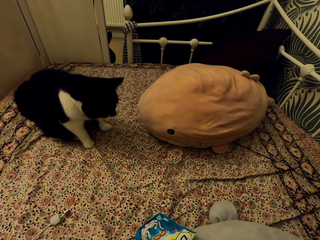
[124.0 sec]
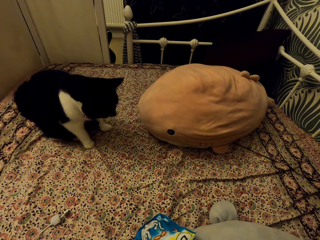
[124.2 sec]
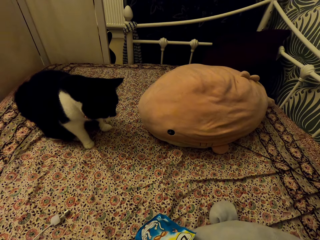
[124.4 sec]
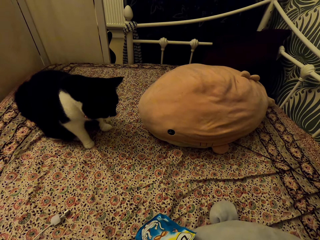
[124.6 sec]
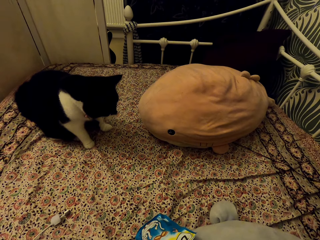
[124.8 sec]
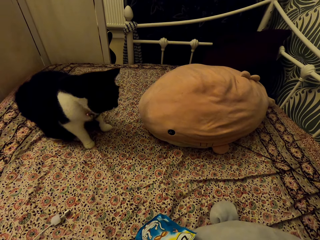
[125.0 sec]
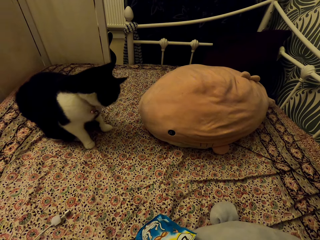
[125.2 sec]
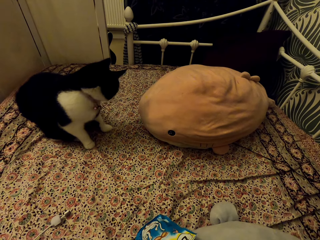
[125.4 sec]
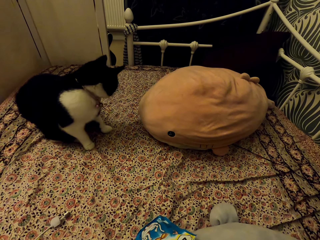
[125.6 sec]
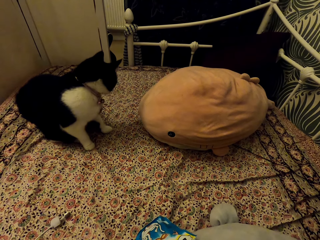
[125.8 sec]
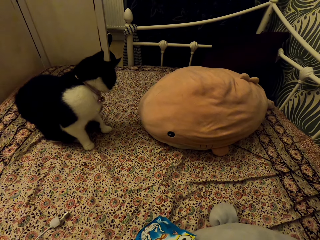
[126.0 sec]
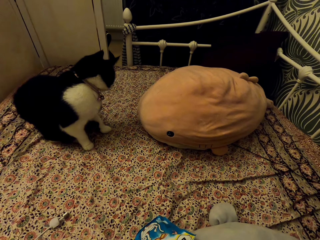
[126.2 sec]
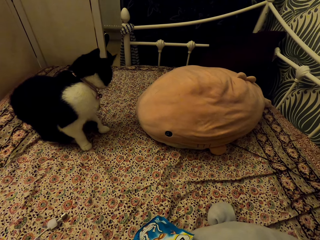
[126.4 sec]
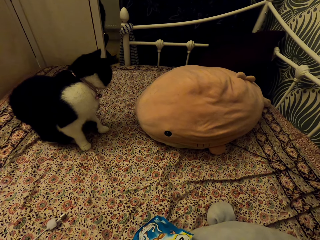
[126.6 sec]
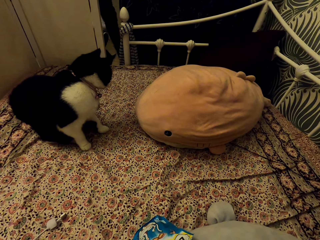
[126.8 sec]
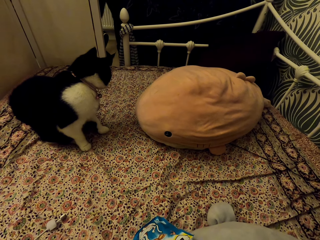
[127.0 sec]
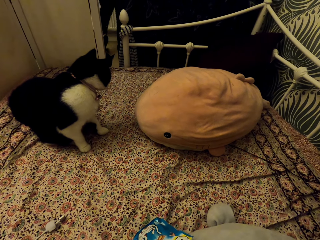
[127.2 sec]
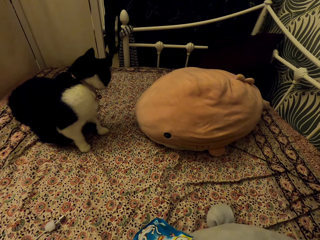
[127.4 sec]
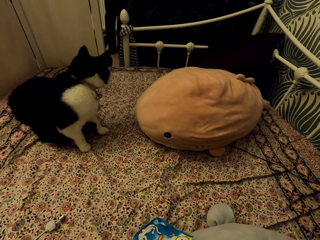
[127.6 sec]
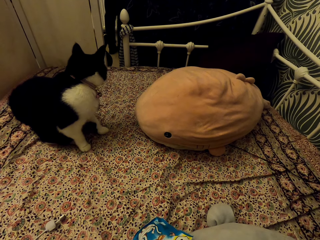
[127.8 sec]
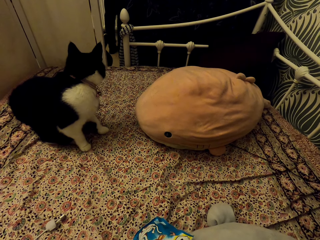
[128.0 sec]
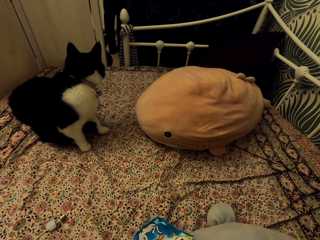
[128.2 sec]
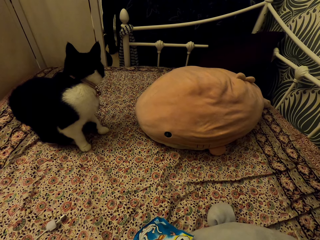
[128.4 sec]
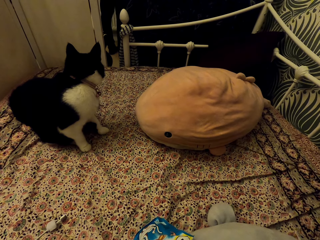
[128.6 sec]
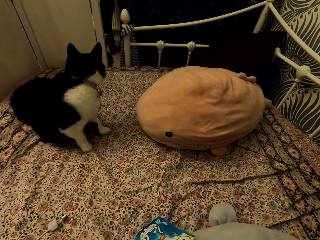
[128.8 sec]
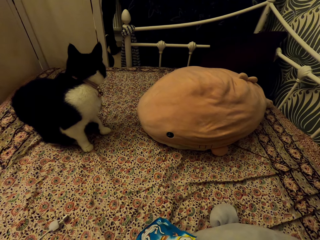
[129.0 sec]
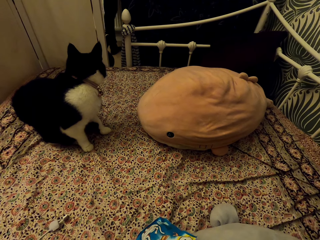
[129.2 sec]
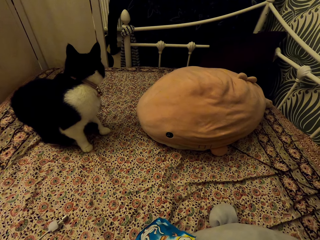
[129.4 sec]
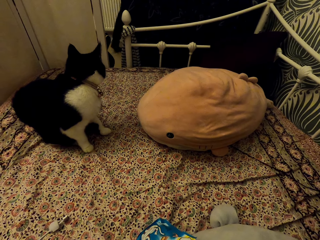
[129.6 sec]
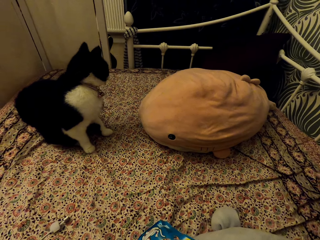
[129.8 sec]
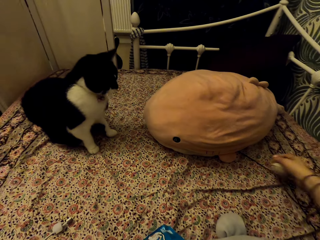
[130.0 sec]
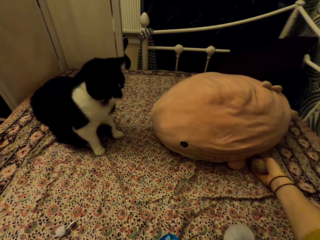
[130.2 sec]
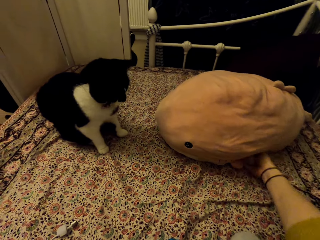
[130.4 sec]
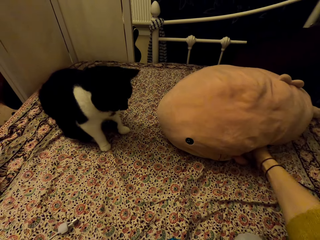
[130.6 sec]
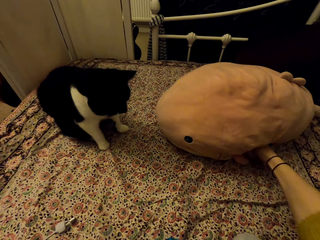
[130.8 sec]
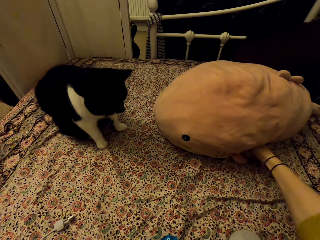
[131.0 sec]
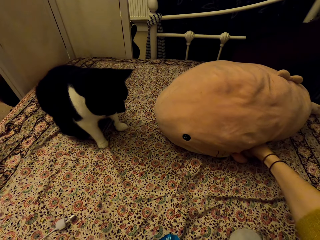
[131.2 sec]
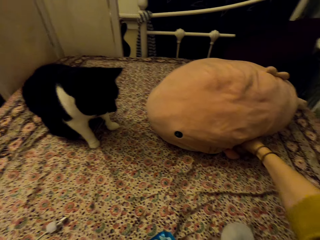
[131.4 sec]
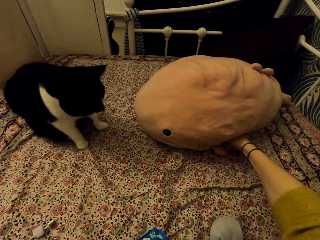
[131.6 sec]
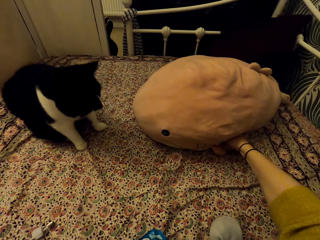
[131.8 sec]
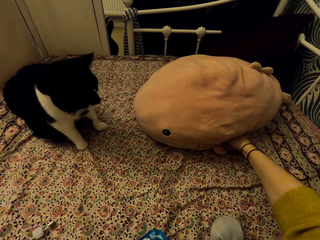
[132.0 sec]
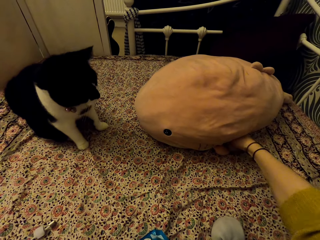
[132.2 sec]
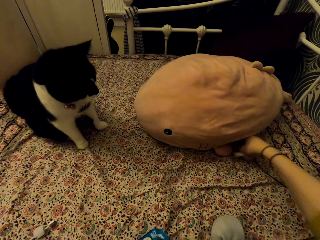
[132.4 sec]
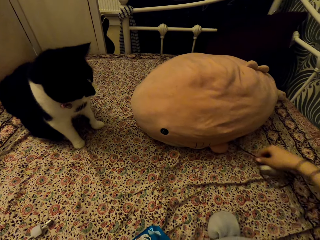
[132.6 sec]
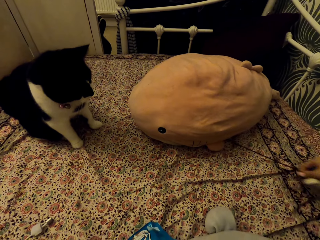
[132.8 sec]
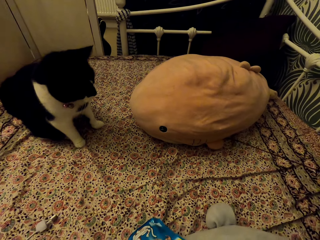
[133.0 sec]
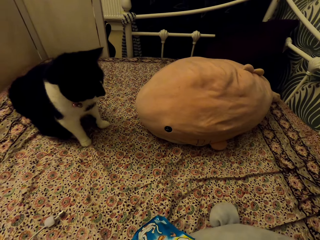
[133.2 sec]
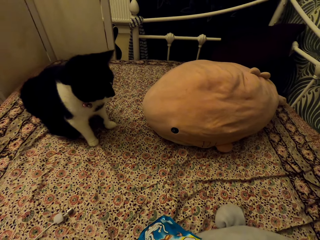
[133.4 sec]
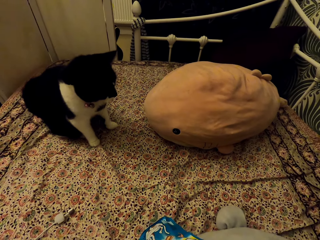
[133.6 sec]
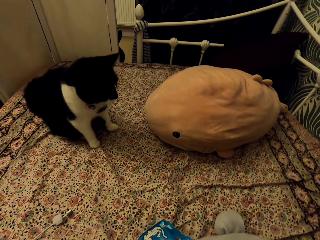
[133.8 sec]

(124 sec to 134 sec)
The camera wearer looks at the cat. A person moves around. The camera wearer plays with the cat.

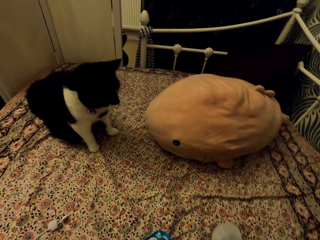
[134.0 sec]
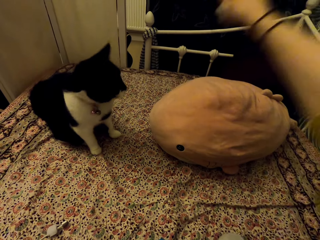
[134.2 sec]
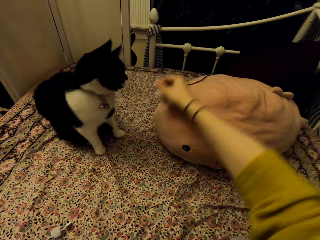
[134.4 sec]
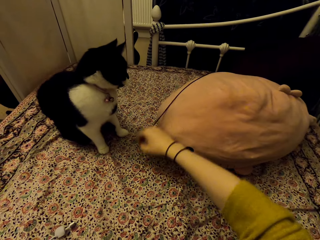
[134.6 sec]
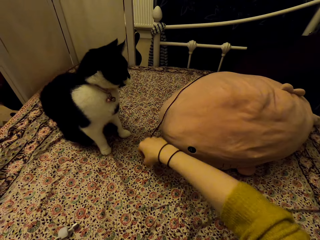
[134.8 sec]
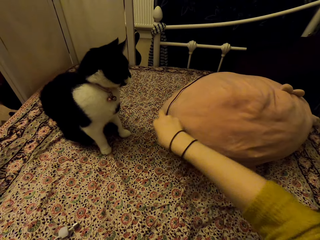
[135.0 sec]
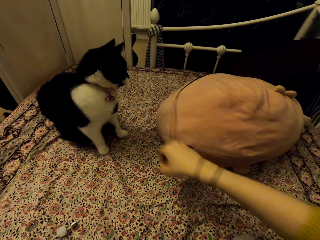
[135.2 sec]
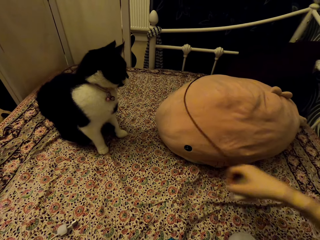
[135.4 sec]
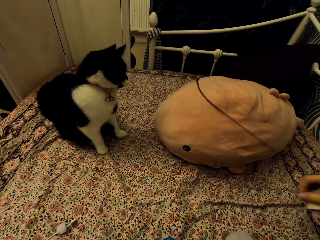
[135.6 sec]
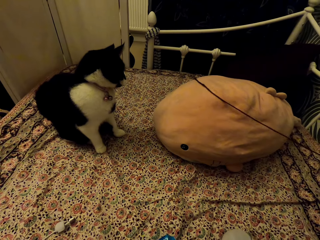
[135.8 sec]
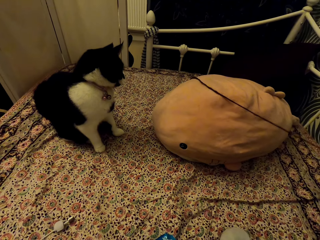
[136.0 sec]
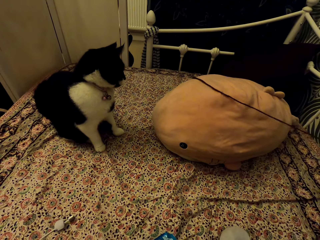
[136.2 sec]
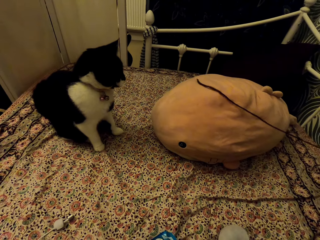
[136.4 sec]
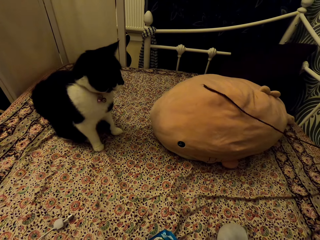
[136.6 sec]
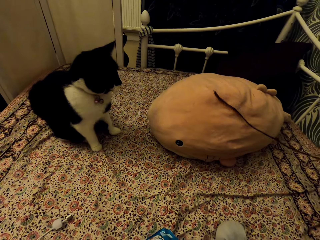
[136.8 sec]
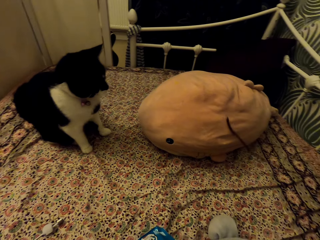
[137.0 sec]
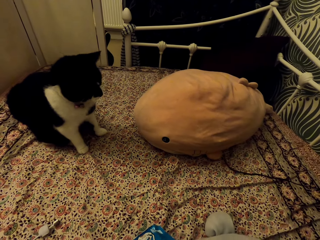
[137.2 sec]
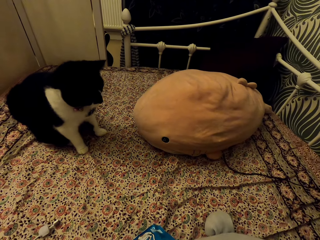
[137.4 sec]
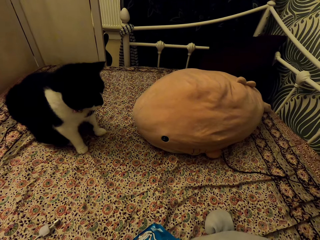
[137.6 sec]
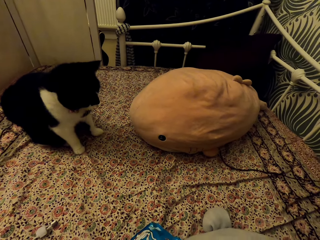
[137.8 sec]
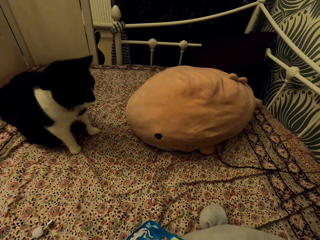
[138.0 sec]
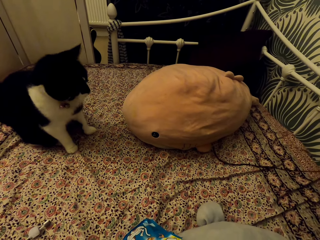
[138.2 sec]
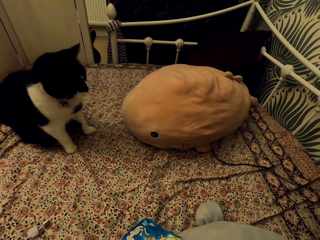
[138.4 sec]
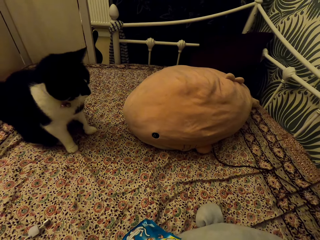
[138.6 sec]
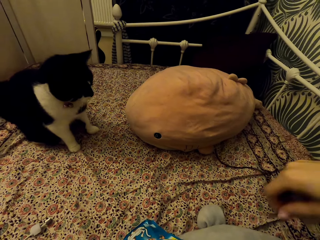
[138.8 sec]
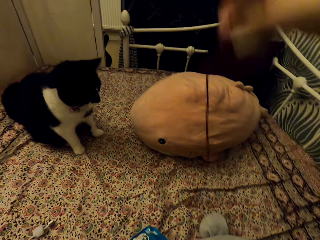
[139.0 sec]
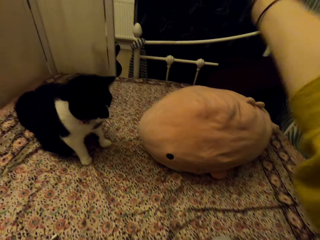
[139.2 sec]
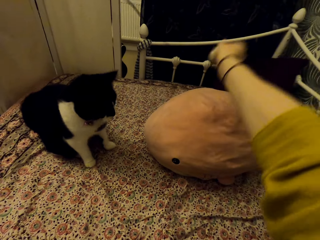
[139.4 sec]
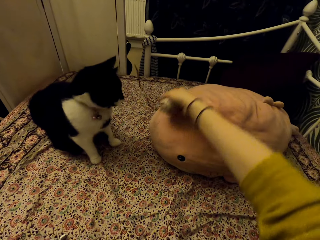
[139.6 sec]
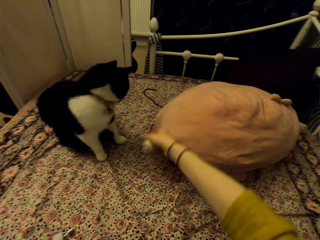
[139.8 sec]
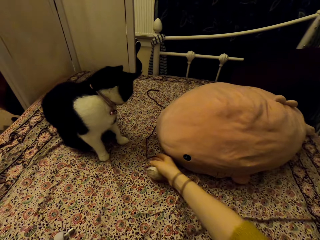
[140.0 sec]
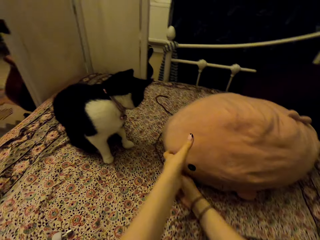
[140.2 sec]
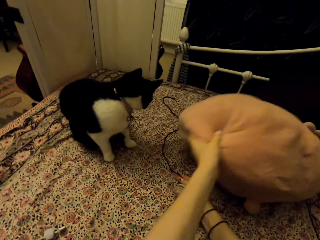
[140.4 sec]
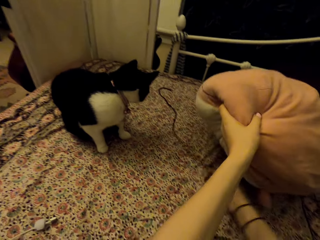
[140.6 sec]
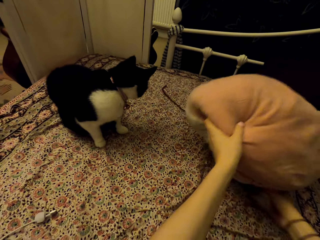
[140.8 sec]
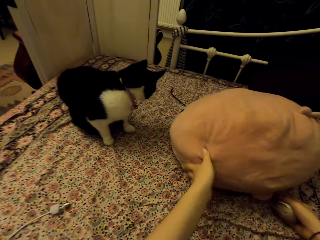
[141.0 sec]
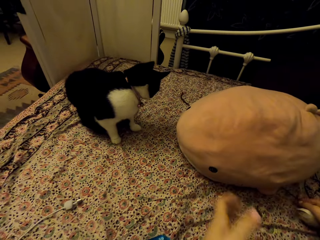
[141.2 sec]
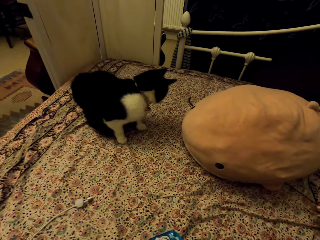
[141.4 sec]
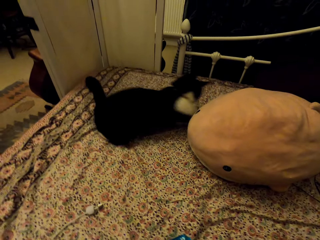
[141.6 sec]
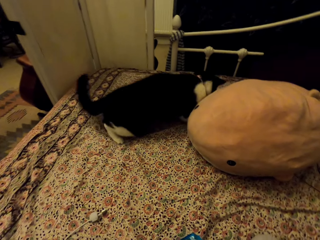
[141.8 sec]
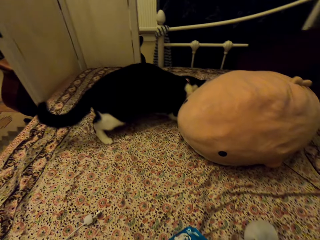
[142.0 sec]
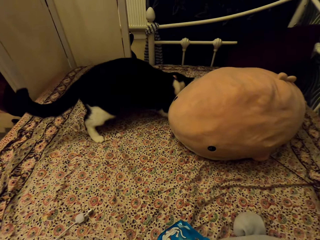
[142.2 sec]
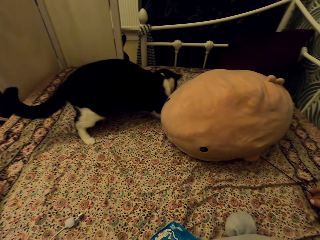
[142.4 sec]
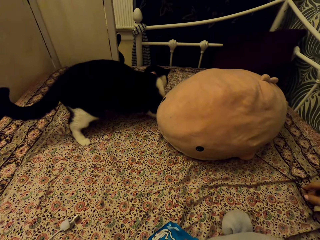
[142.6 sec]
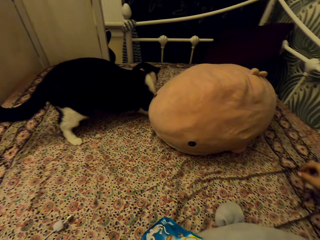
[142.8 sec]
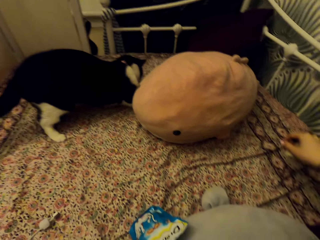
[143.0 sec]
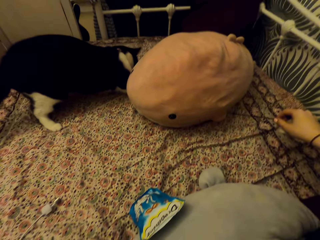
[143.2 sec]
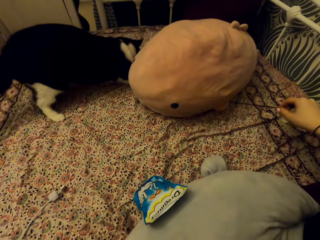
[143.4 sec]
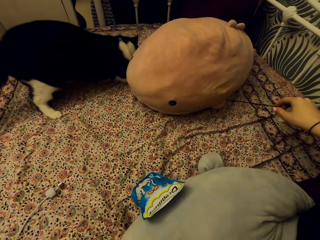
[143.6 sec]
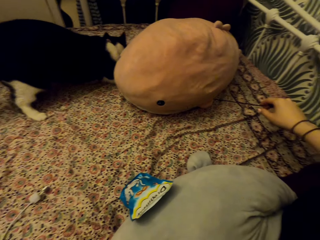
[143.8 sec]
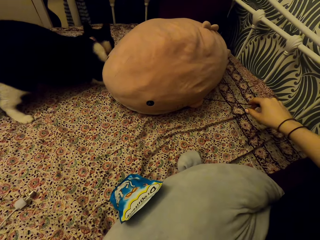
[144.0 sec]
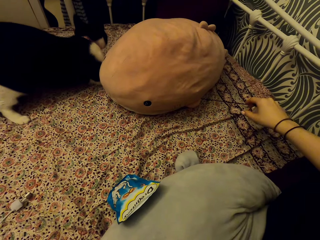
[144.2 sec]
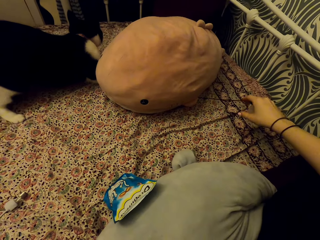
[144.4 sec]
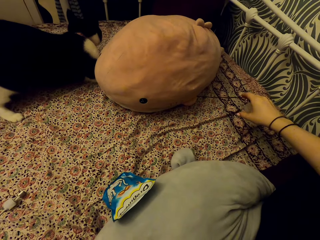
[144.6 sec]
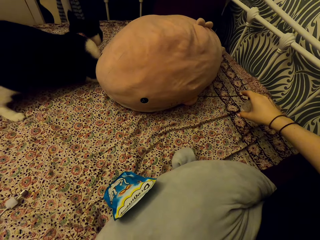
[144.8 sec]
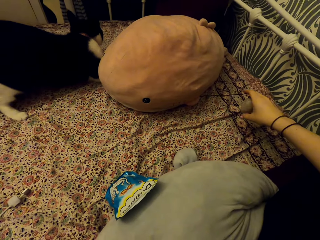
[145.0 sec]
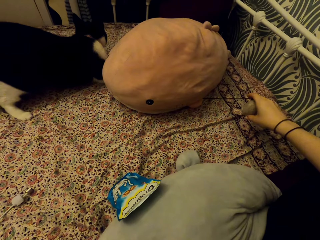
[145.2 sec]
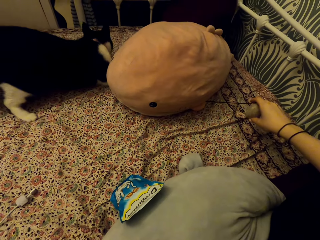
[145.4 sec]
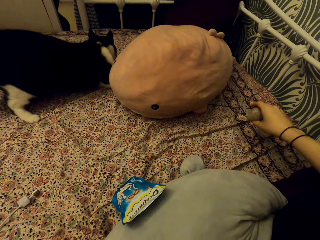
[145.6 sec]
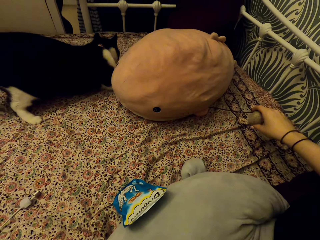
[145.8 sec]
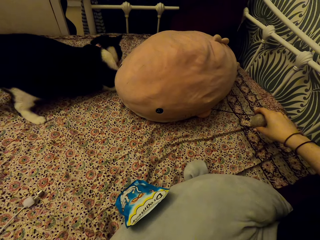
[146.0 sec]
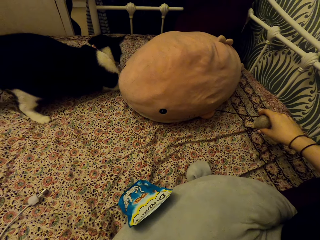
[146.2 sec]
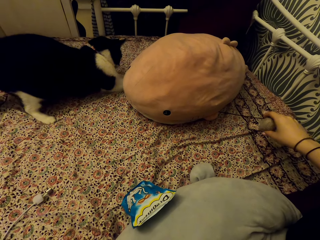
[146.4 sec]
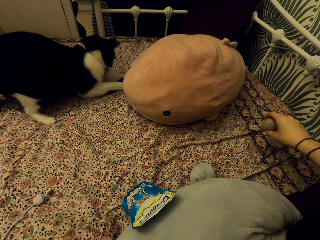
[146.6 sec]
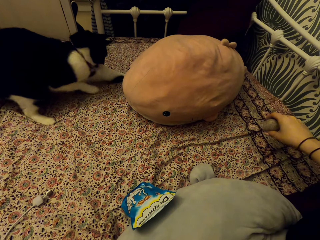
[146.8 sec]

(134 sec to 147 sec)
The camera wearer places the cat toy on the fish stuffed teddy bear. They pull the cat toy on the fish stuffed teddy bear. They place the cat toy on the carpet. They place the cat toy under the fish stuffed teddy bear. They pull the cat toy under the fish stuffed teddy bear.
